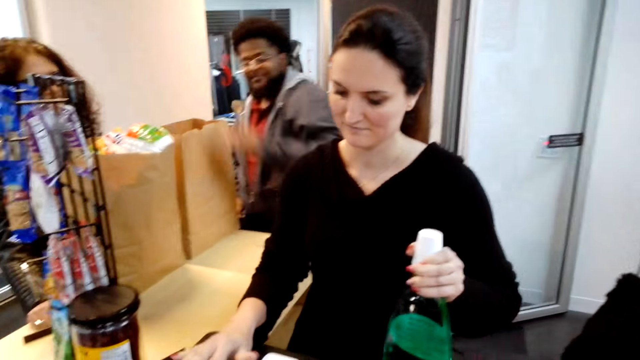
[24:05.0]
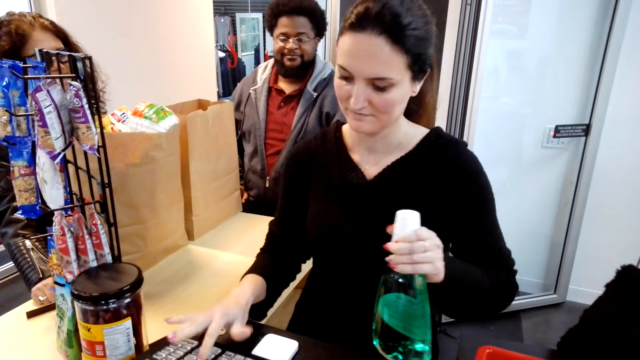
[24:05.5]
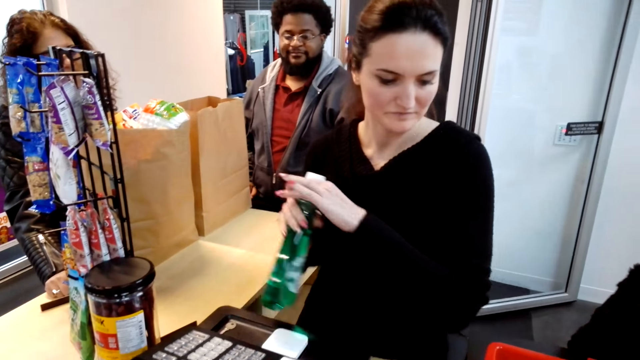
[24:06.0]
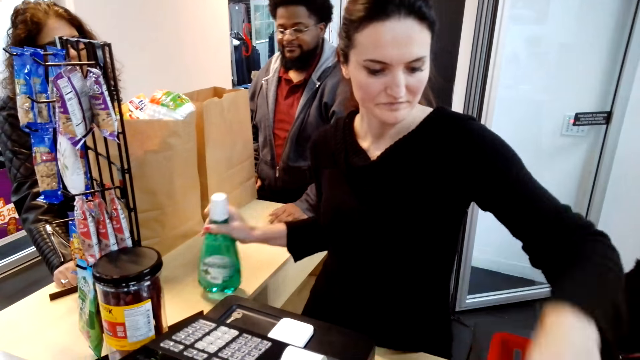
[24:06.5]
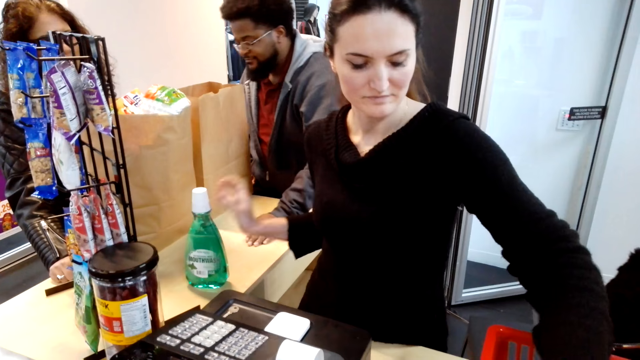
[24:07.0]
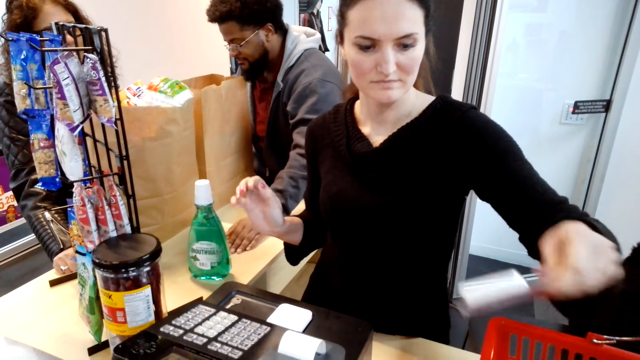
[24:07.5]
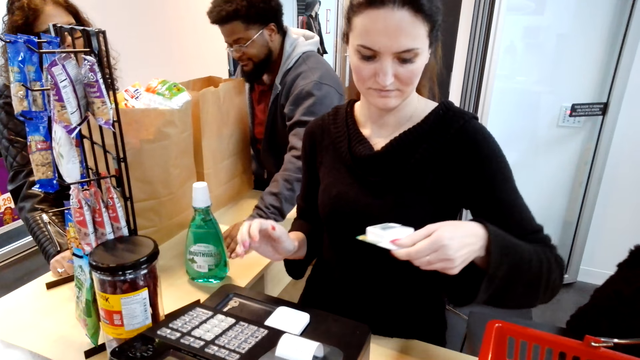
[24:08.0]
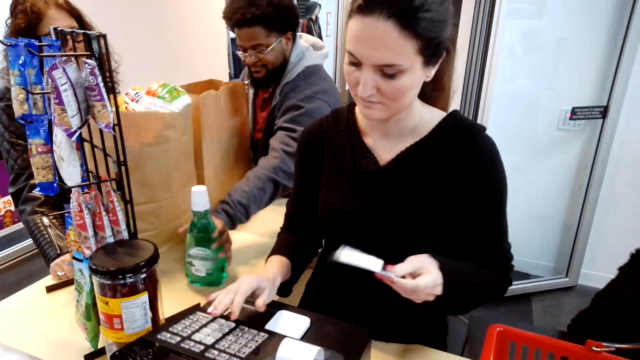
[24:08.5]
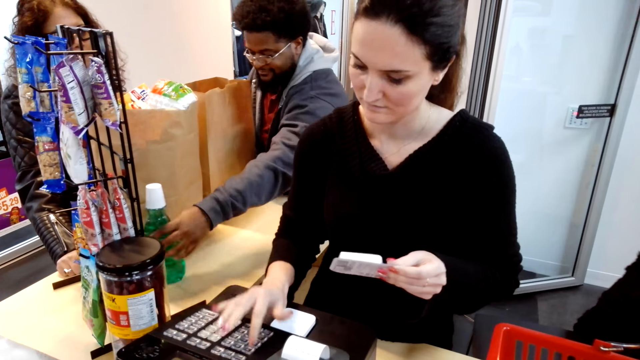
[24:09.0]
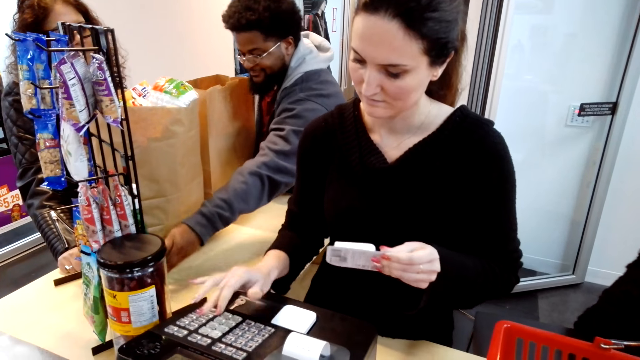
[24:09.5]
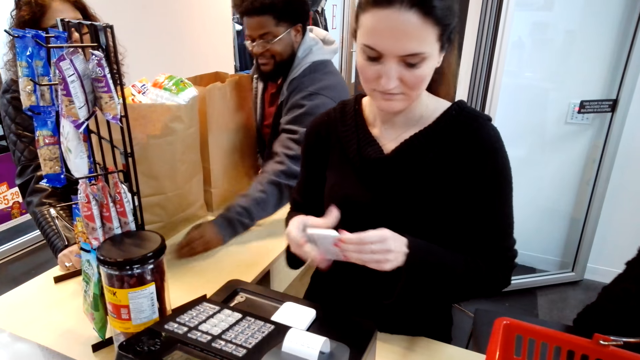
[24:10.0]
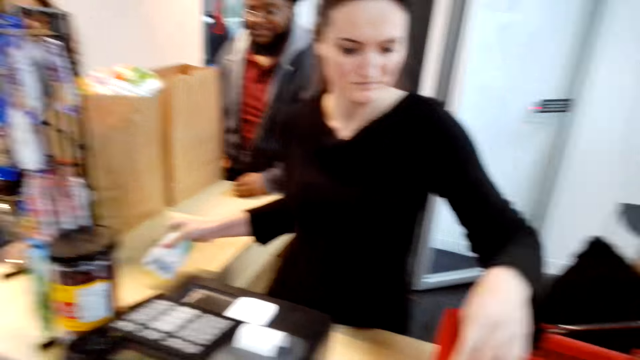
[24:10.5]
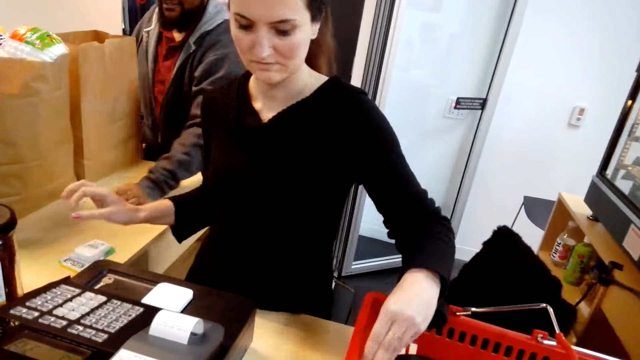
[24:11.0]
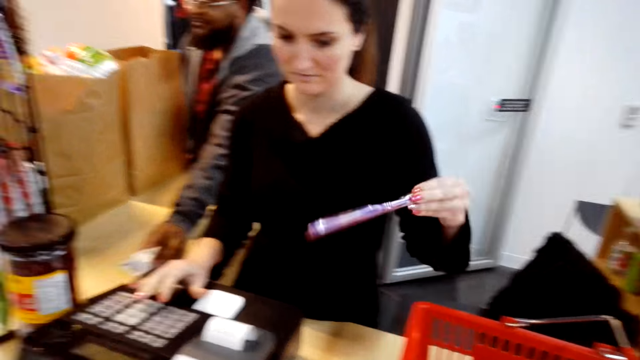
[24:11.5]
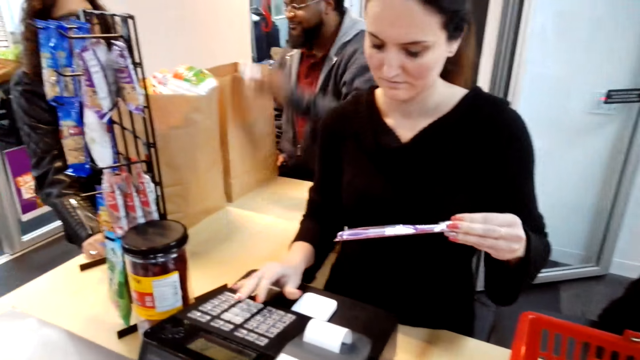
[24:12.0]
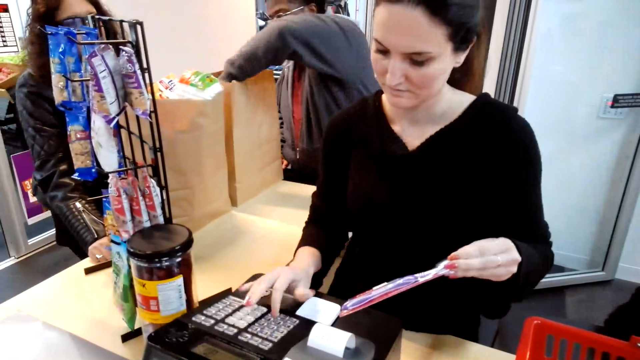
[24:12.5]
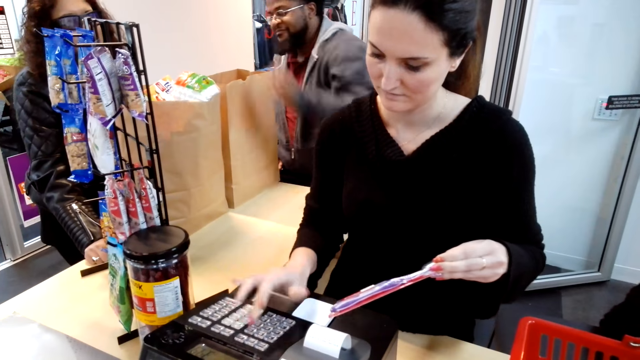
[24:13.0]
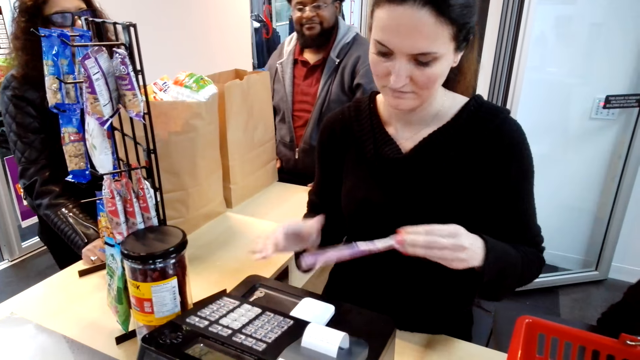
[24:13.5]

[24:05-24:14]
A person calculates the items with the machine.

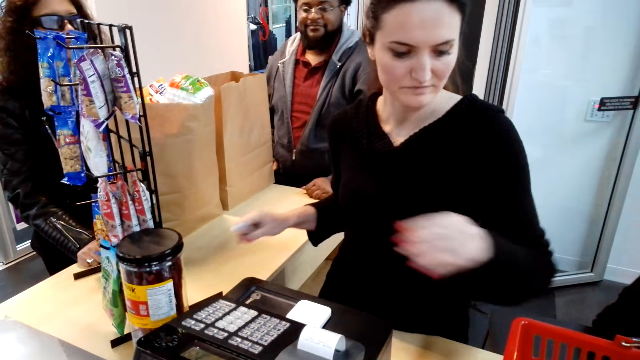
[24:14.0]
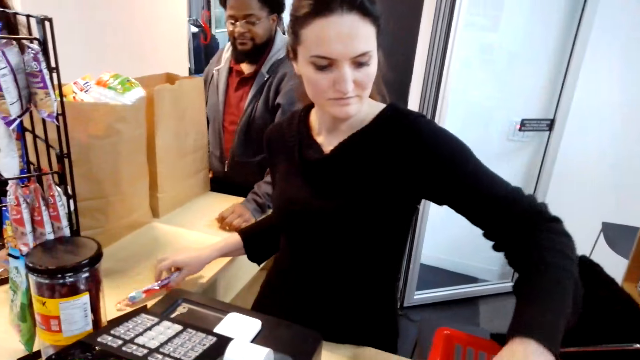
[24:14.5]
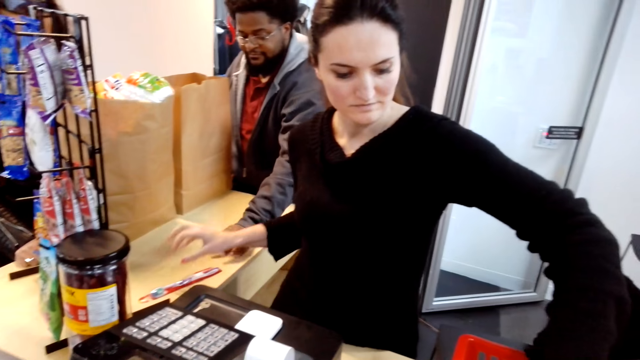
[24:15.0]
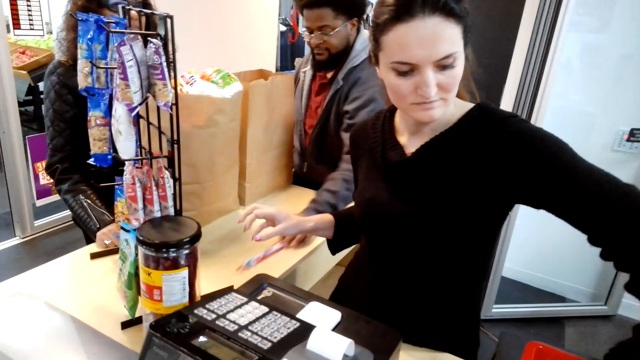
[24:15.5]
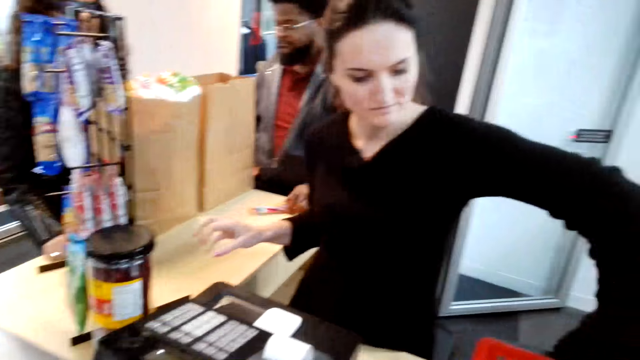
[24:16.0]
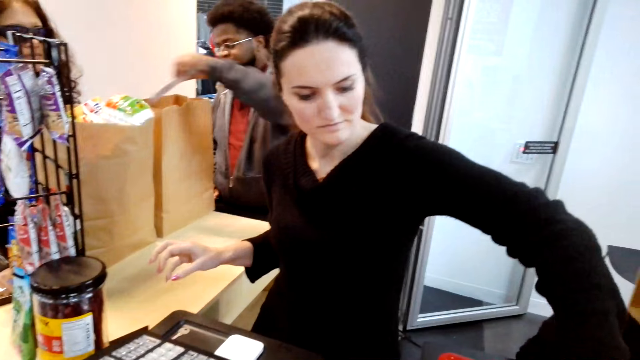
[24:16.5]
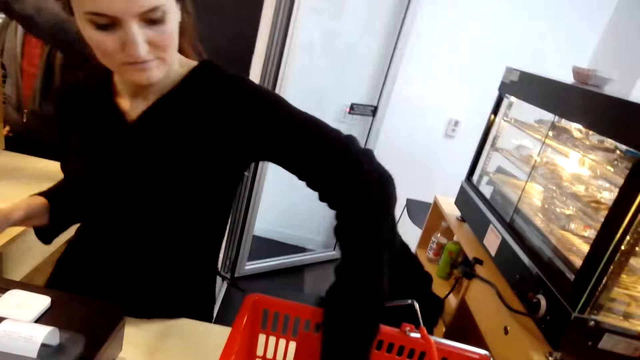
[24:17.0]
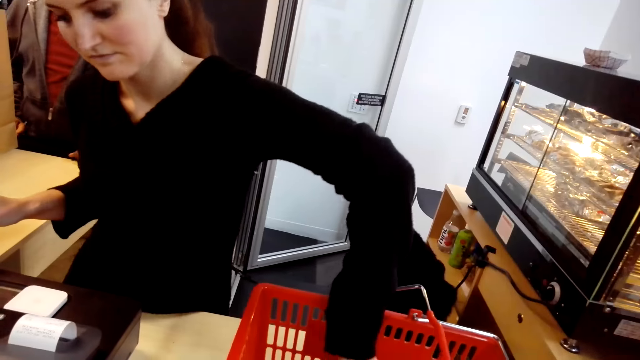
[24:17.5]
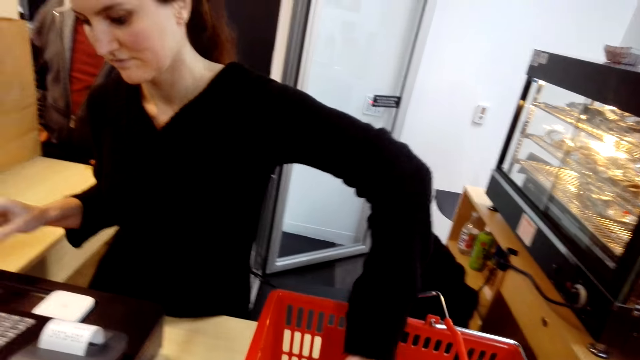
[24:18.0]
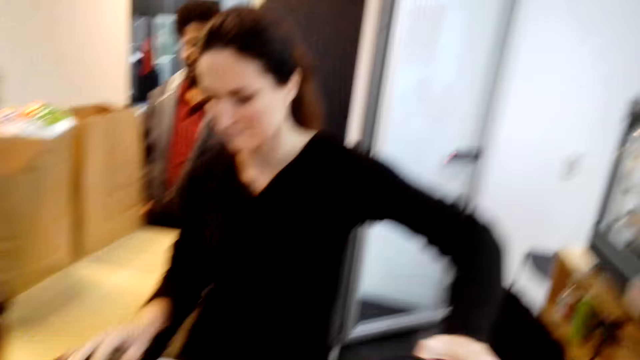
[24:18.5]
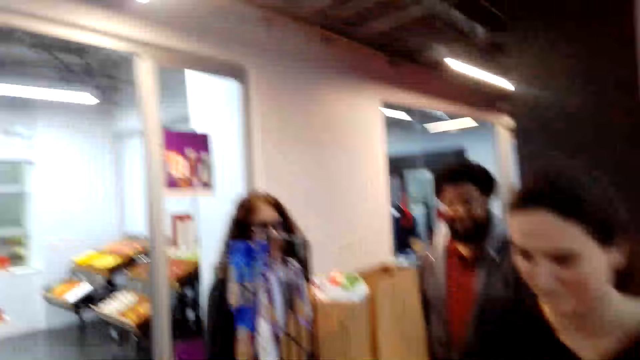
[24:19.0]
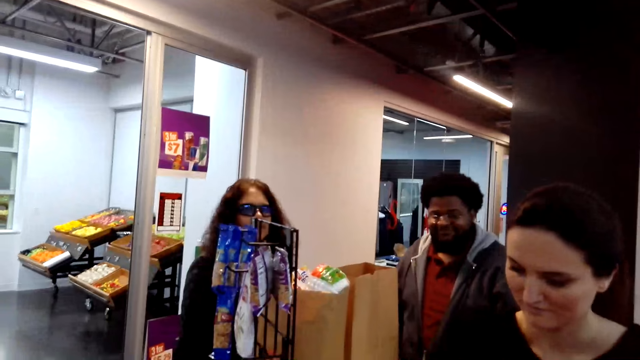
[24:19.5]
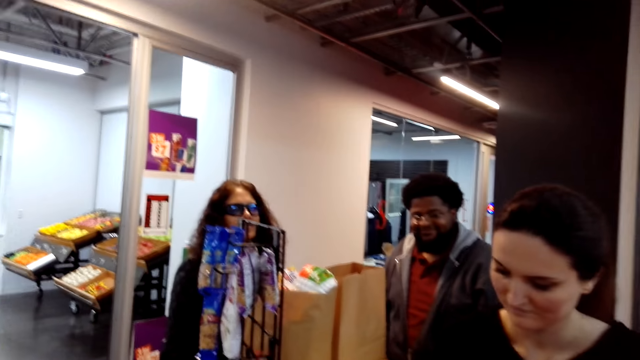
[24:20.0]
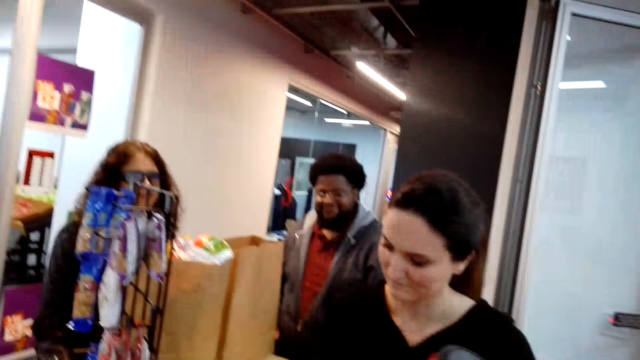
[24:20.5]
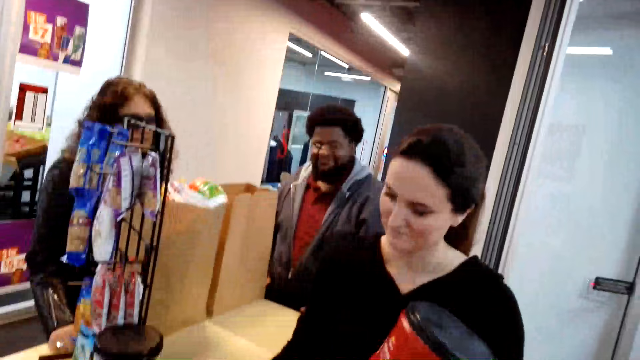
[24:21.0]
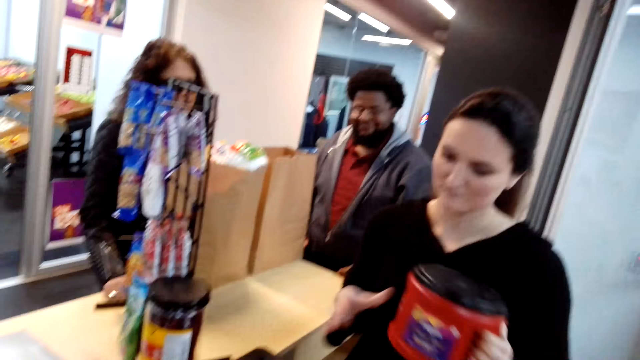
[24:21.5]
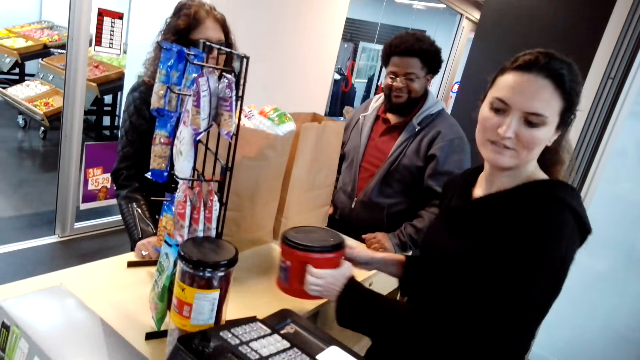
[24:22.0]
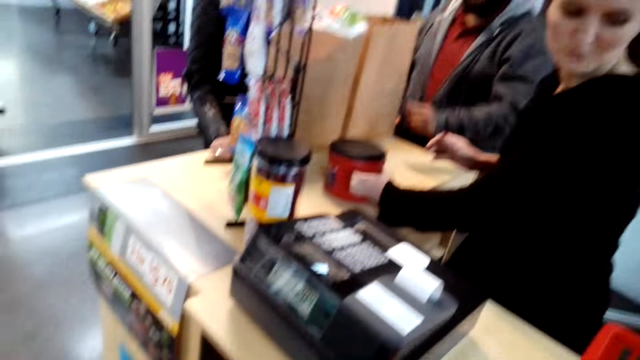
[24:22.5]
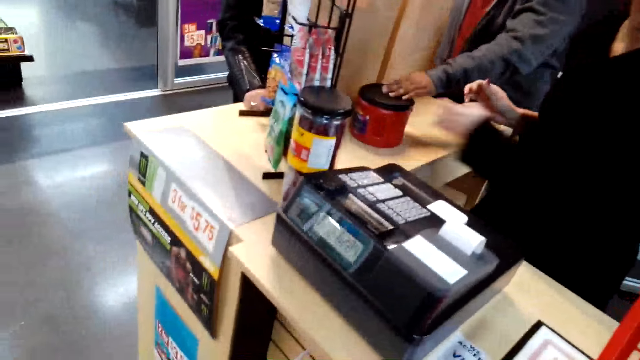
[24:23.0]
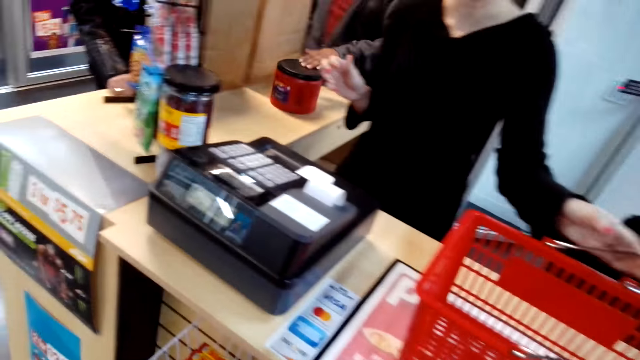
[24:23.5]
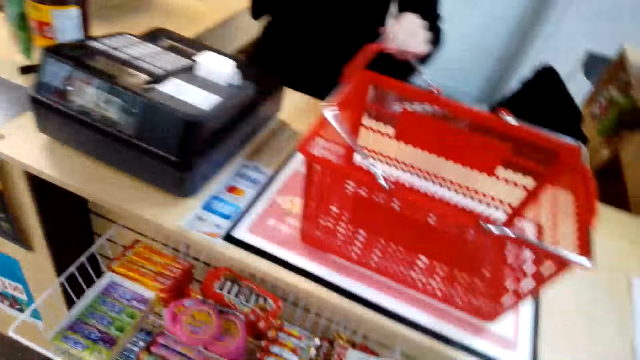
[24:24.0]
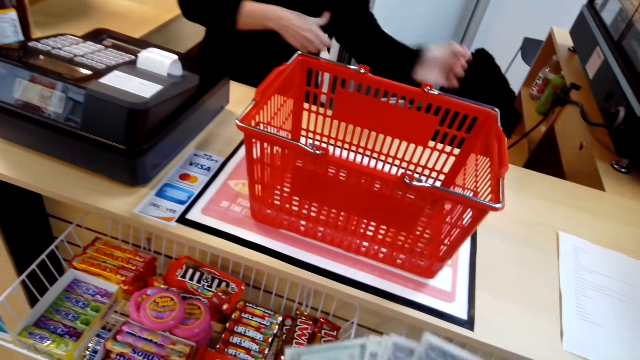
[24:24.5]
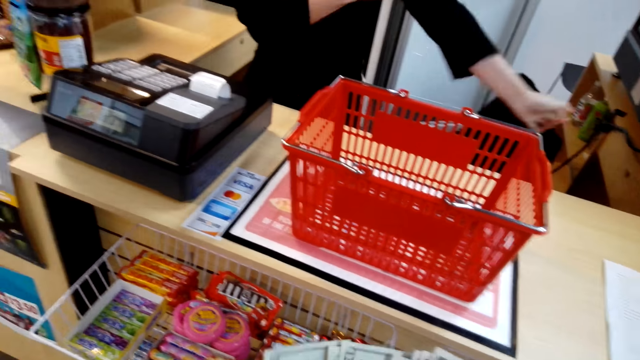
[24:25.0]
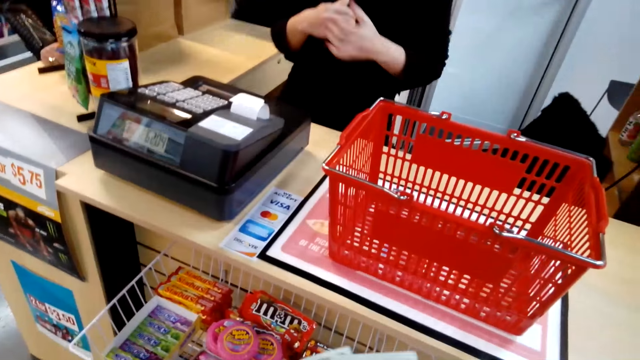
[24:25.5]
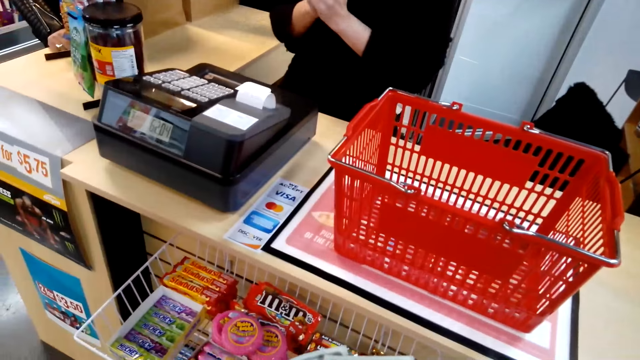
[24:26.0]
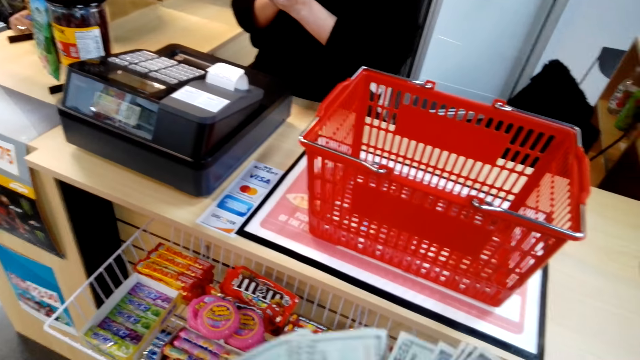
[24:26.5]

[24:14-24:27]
A person packs the items in the bag pack. The camera wearer dialogues with a cashier and the person. The cashier prices the goods with the cashier machine. The person packs the goods. The cashier folds clothes. The camera wearer dialogues with the cashier.
